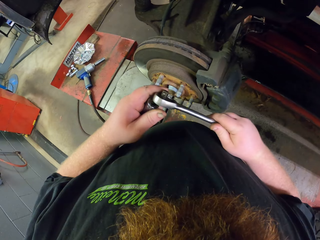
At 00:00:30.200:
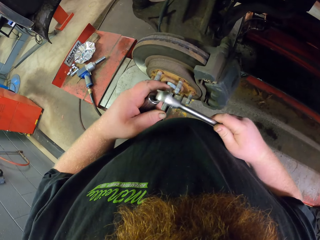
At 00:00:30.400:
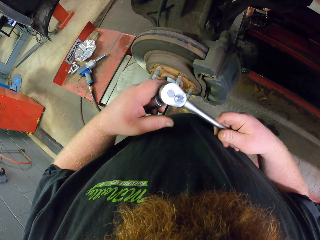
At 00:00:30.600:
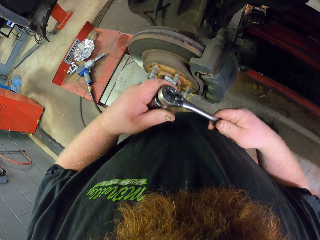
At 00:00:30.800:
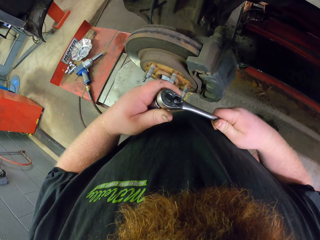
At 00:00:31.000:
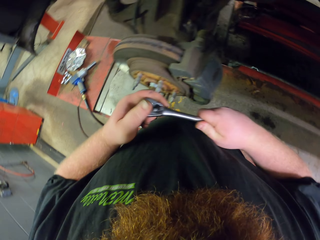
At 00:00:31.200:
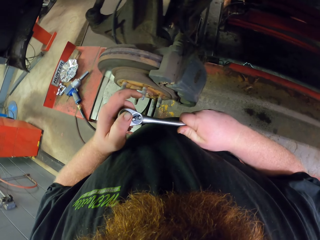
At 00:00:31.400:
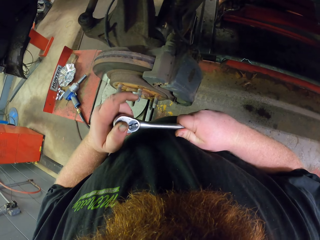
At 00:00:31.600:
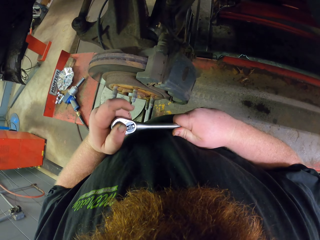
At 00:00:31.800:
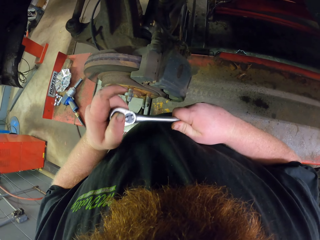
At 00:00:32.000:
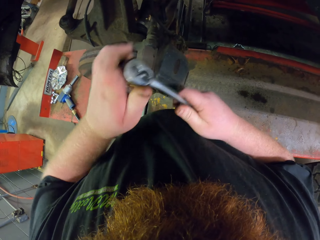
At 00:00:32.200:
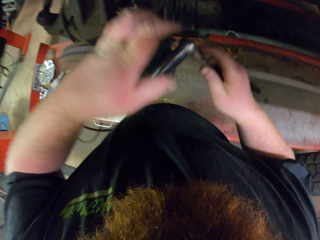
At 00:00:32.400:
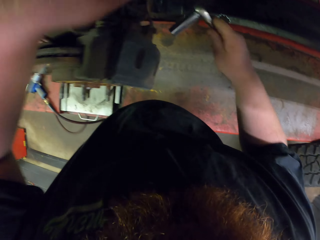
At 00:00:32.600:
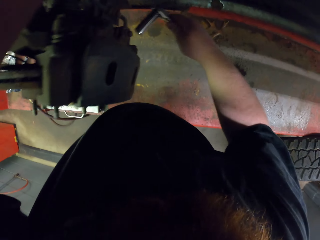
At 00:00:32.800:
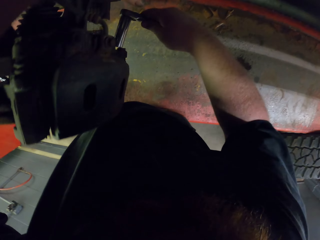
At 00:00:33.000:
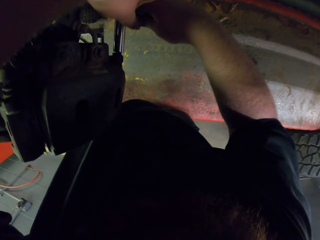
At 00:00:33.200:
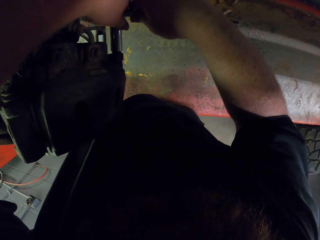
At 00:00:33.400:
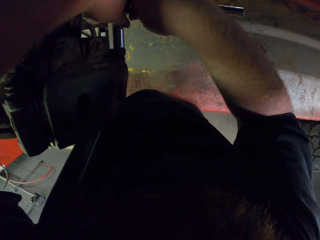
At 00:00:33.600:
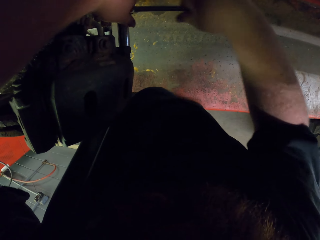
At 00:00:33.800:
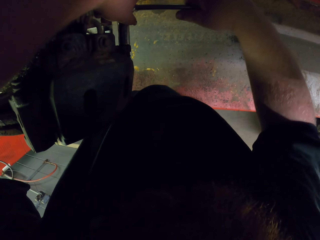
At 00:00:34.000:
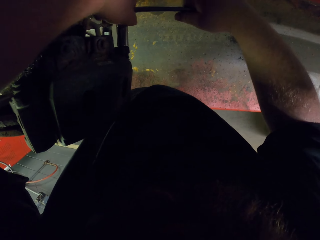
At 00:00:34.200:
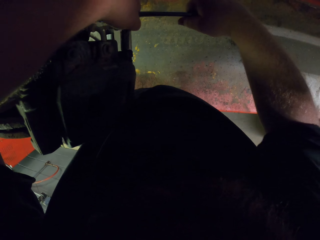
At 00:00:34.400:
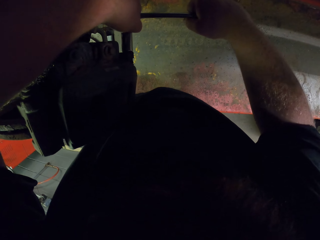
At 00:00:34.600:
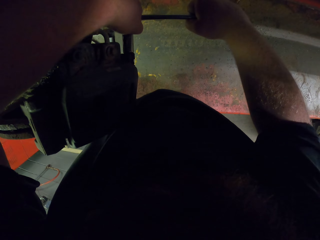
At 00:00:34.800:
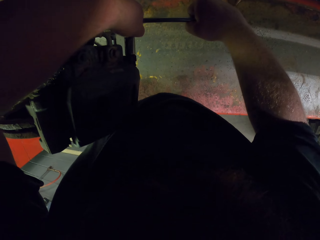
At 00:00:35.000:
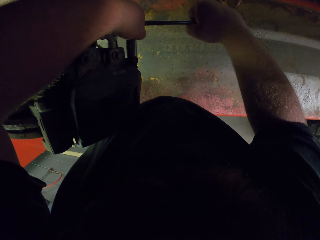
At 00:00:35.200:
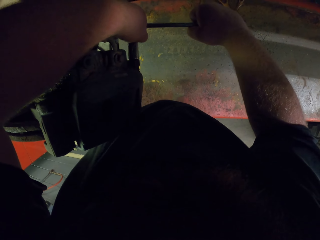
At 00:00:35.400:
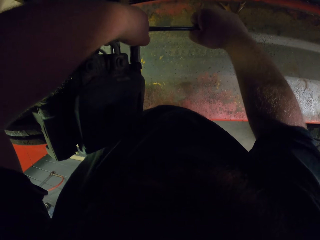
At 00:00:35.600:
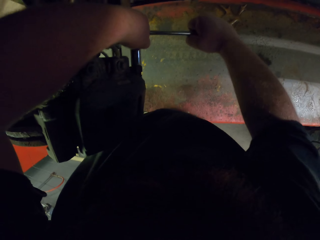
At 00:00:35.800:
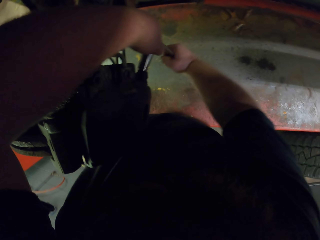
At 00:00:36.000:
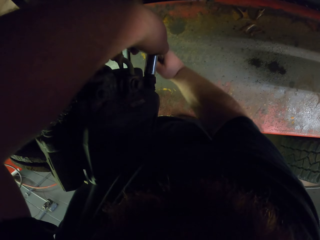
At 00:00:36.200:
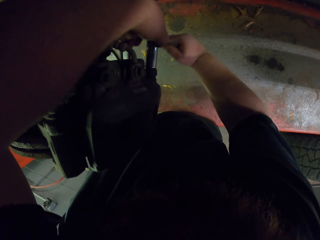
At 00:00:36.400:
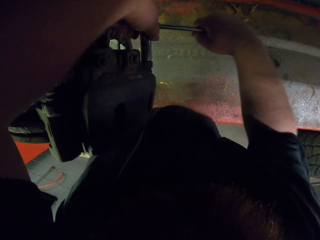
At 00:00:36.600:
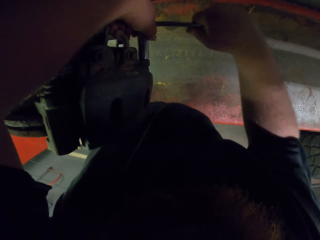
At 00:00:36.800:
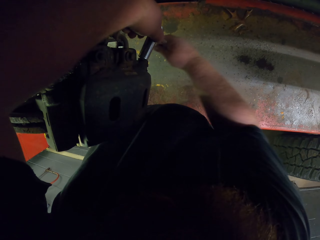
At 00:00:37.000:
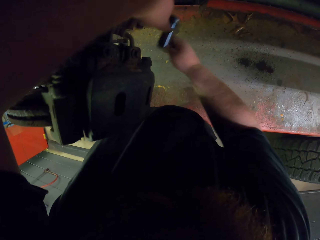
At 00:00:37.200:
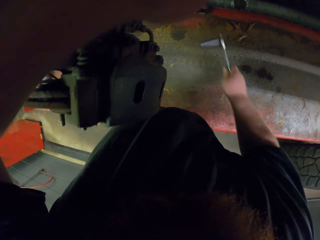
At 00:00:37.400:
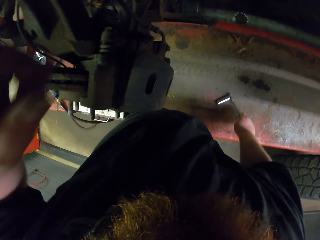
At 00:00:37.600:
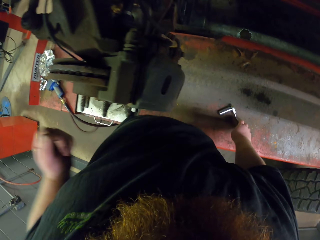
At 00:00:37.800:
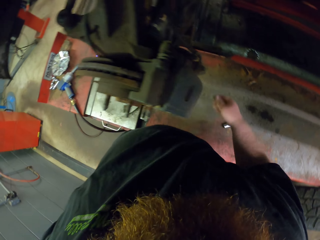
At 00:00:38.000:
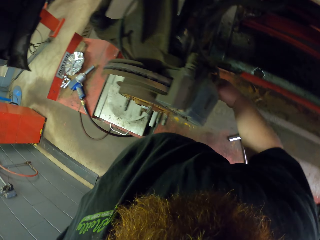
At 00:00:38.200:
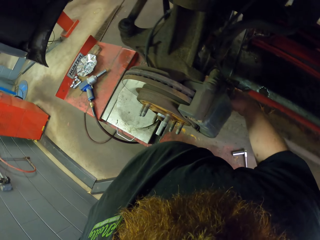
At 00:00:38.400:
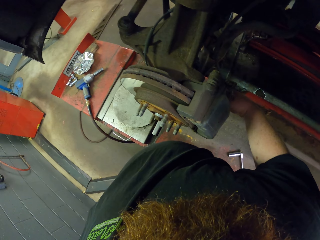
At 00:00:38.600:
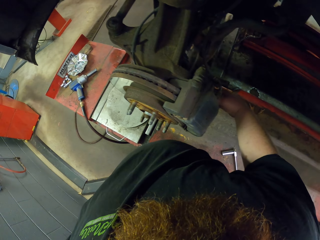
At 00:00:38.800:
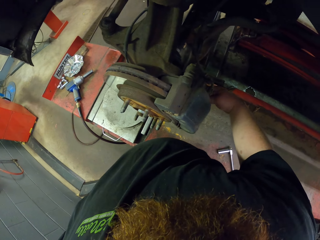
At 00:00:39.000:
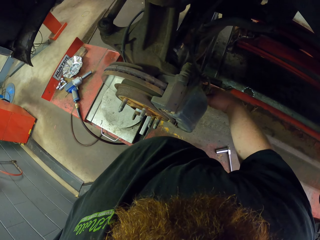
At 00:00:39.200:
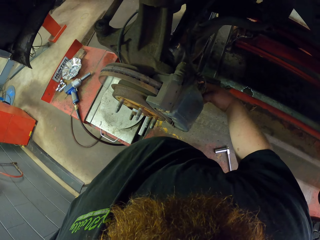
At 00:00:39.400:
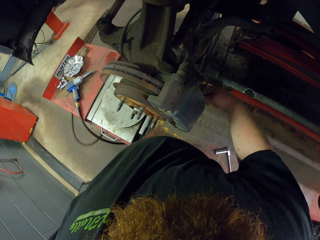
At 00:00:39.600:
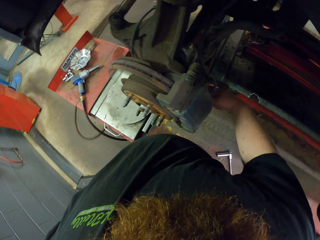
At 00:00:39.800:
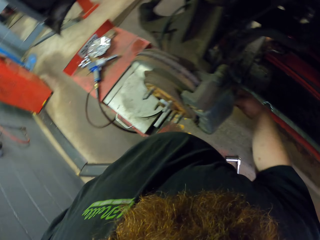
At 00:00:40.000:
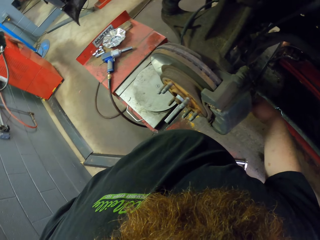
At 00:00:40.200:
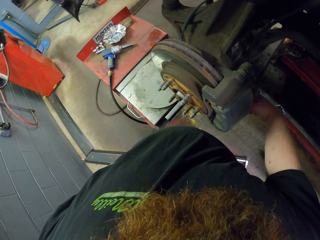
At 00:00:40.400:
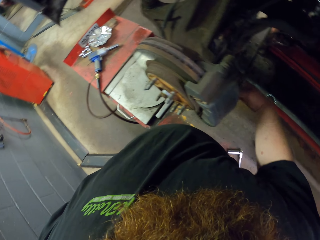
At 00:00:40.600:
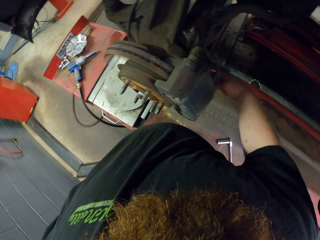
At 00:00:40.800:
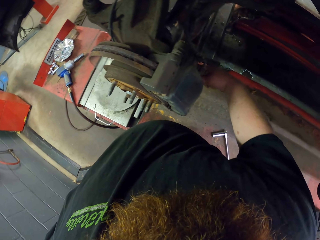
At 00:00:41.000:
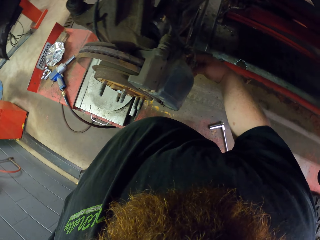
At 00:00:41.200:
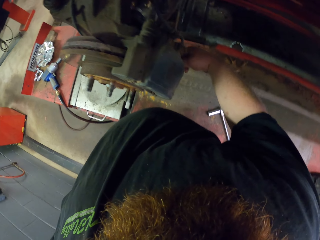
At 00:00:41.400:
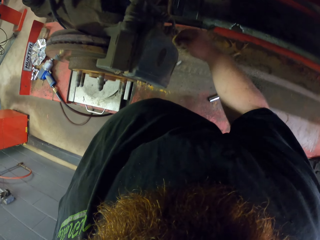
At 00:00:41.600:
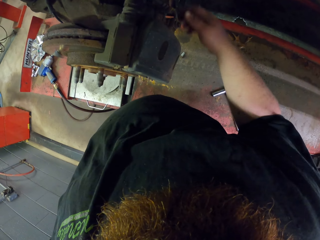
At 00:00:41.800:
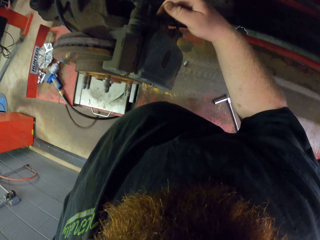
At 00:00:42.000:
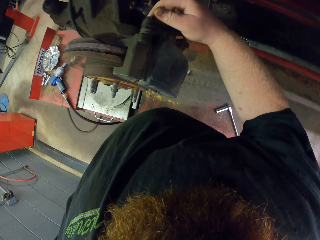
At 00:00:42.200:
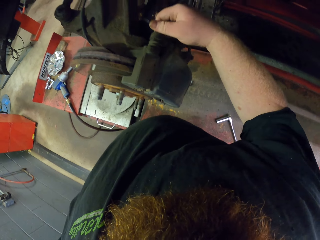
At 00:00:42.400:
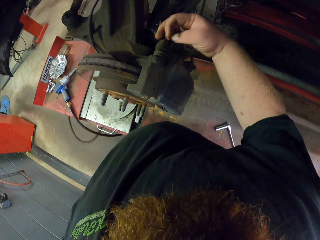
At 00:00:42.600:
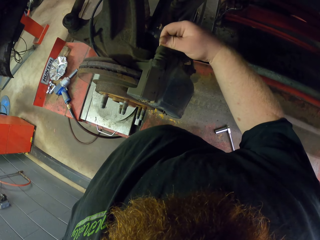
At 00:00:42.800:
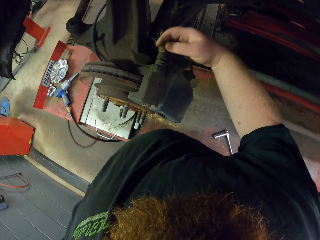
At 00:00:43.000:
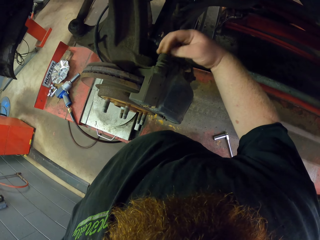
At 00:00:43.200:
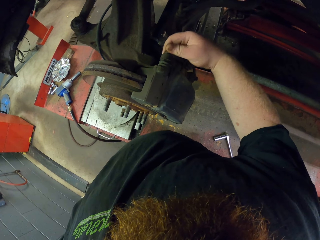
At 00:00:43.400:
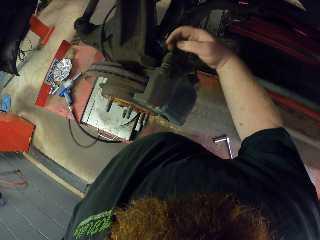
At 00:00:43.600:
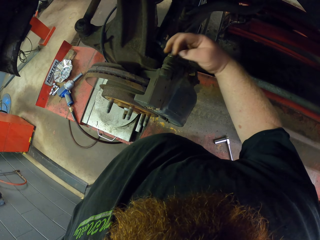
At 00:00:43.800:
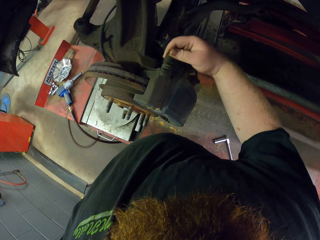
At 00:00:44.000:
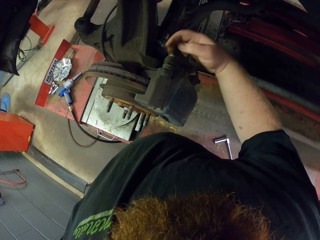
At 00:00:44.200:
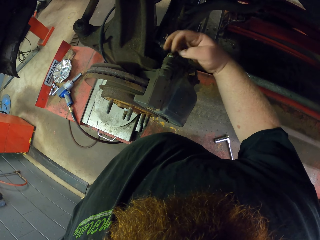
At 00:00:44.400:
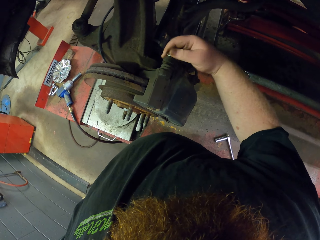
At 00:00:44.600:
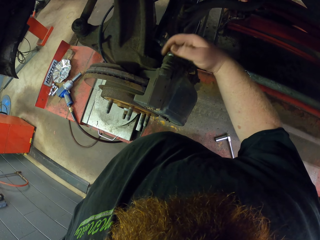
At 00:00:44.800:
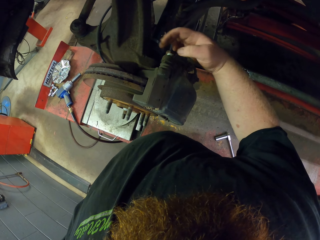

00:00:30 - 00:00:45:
The camera wearer places the clicker torque wrench or spanner on something. They connect the metal piece to the spanner. They place the clicker torque wrench on a bolt. They loosen the bolt. They tighten the bolt. They place the clicker torque wrench on a bench. They remove a bolt with their hand. They loosen the bolts. They remove a bolt with their hand again.

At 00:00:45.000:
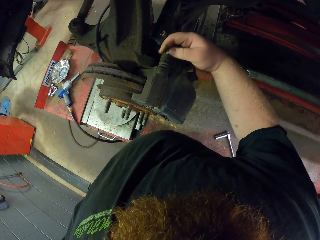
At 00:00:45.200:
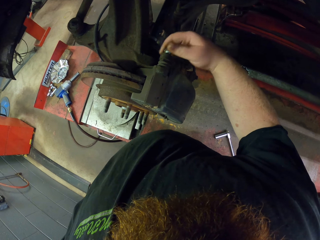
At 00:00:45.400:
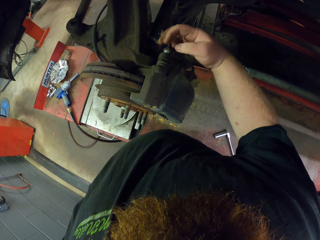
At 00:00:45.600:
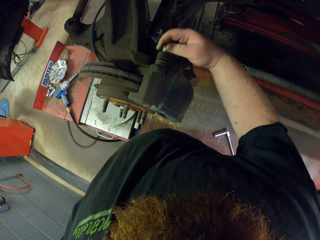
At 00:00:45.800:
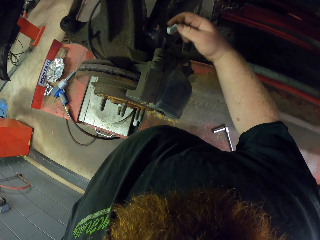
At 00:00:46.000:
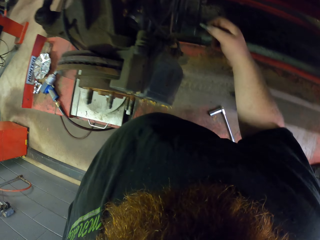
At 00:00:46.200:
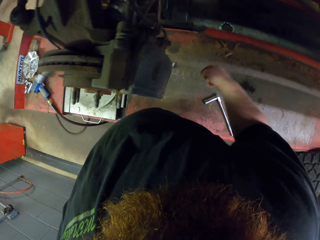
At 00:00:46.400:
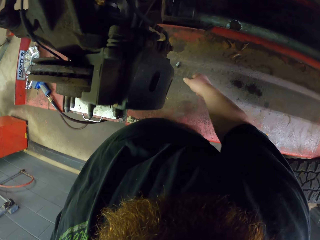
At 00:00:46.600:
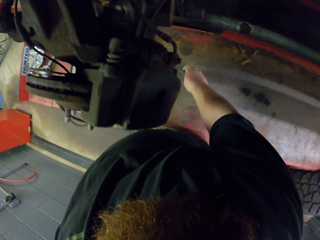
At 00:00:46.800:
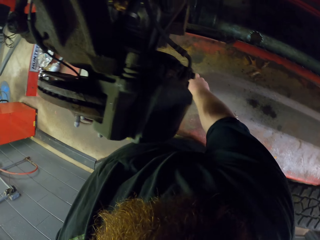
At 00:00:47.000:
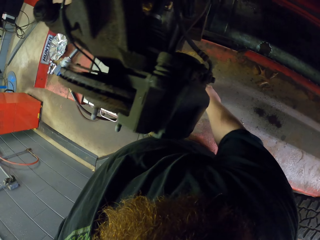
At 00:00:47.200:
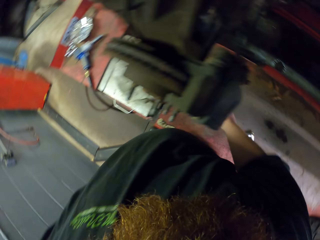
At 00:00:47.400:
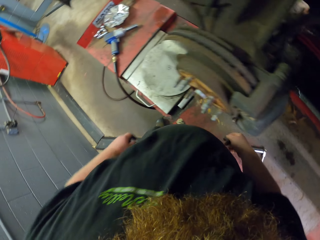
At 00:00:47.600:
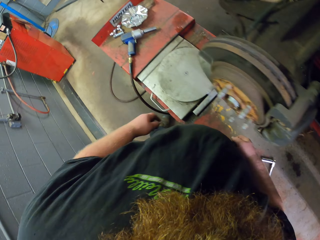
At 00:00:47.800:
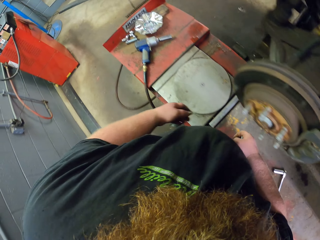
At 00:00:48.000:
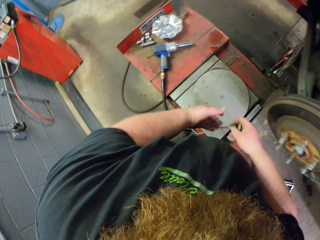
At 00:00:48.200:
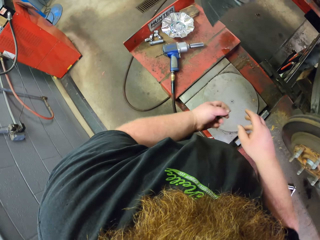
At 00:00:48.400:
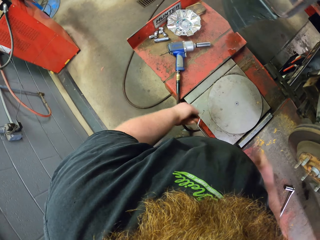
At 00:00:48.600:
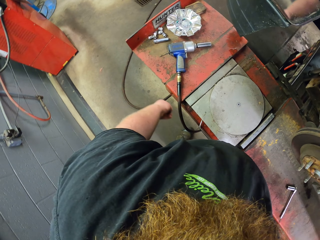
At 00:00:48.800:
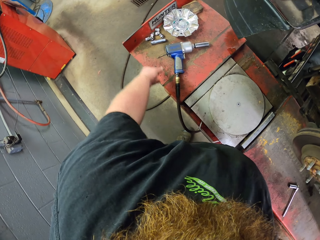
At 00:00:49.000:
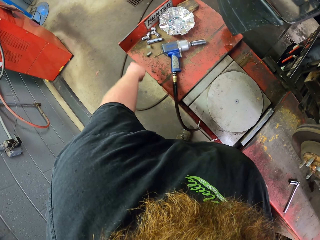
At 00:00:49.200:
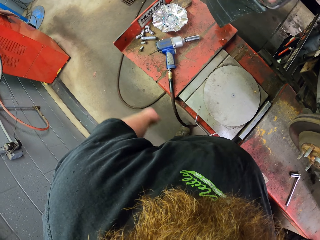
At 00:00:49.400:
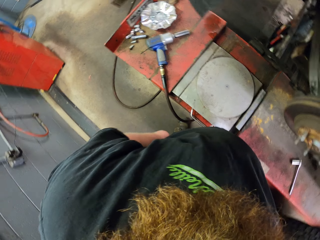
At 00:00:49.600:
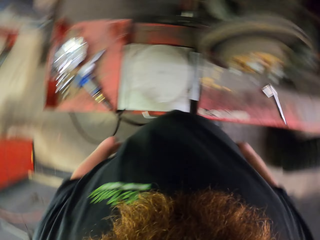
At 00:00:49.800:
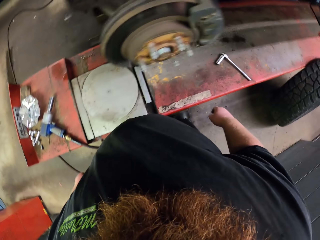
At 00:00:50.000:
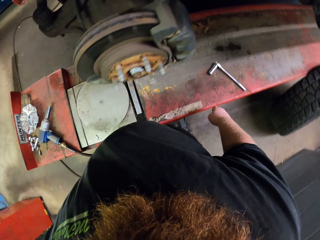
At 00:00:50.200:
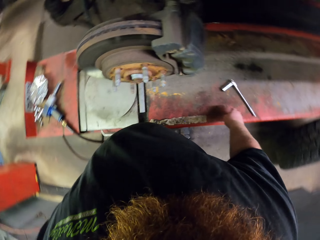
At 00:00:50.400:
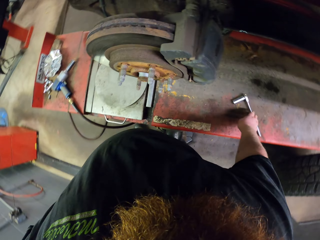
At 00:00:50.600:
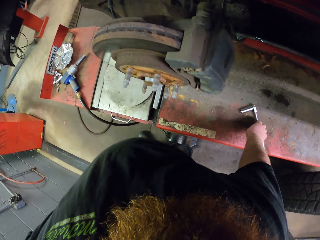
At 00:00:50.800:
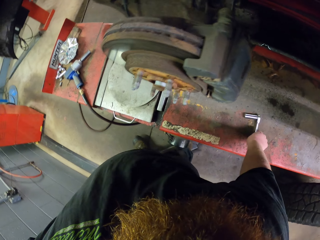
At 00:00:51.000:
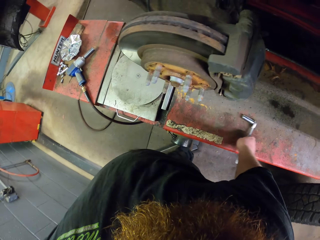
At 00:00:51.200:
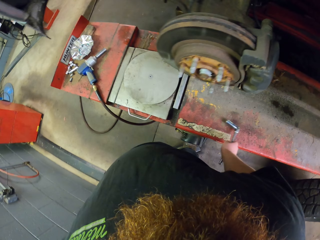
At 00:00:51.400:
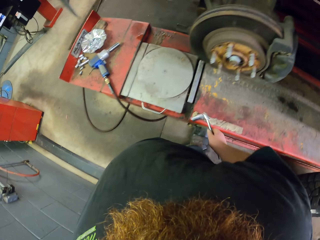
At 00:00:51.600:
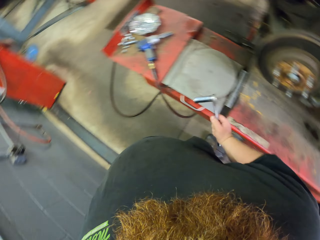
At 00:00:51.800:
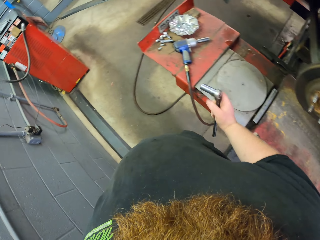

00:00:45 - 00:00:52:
The camera wearer picks up a bolt. They remove a nut with their hand. They throw the bolt on the table. They pick up the clicker torque wrench.
